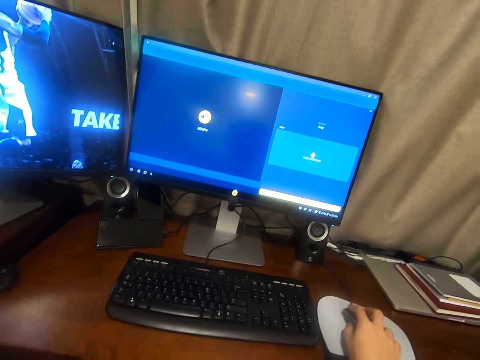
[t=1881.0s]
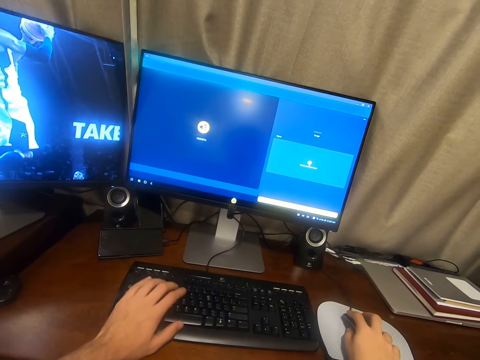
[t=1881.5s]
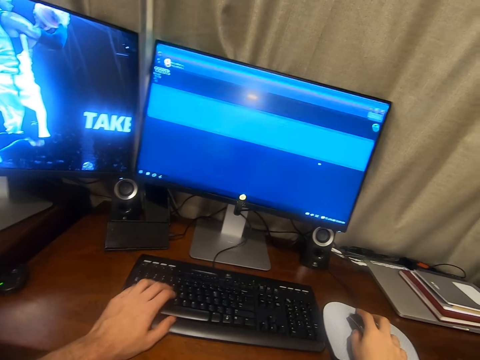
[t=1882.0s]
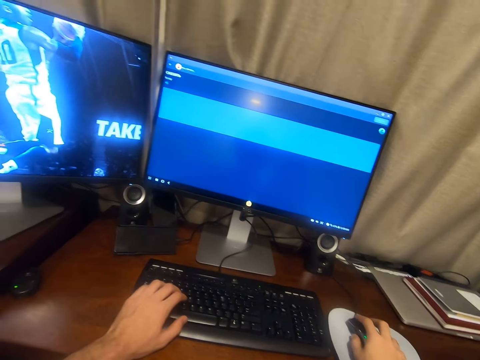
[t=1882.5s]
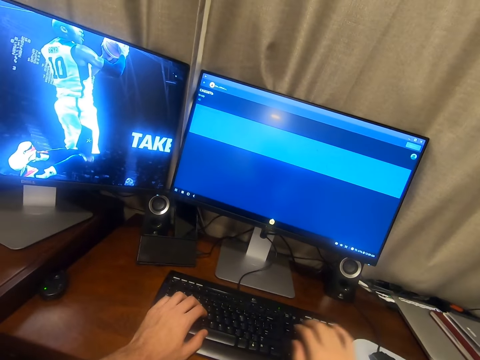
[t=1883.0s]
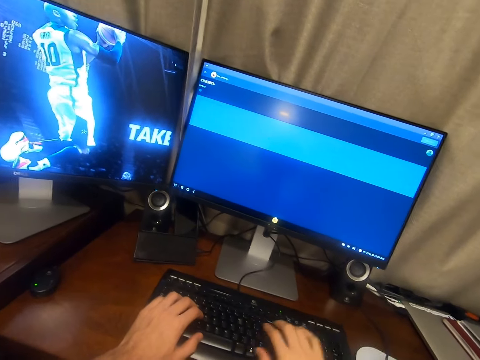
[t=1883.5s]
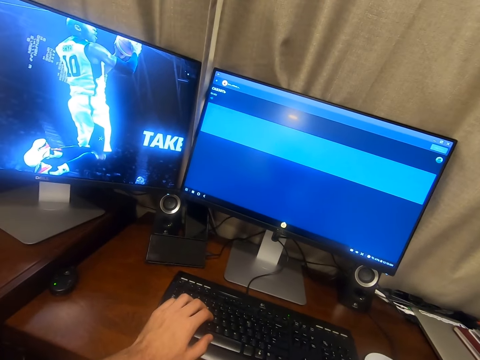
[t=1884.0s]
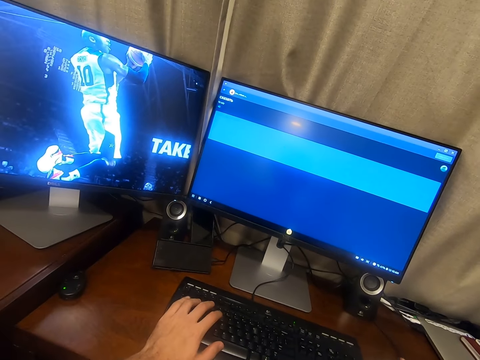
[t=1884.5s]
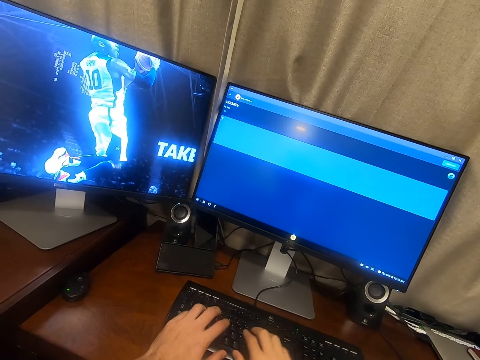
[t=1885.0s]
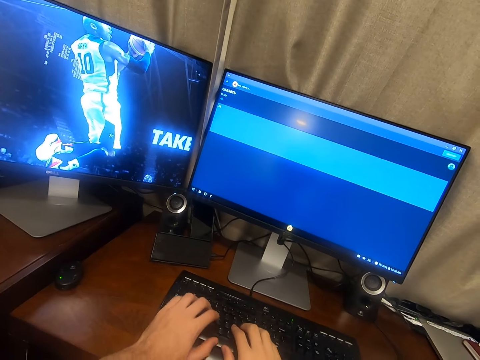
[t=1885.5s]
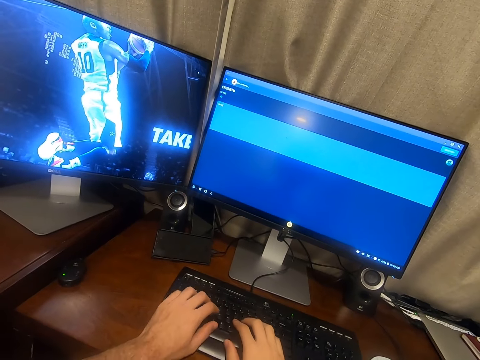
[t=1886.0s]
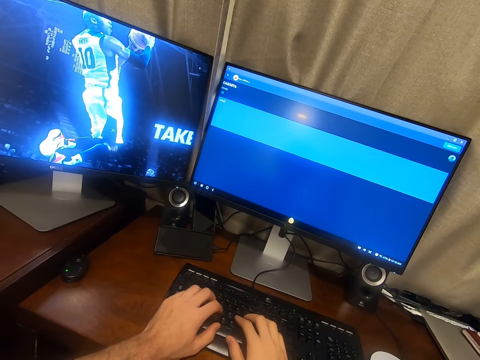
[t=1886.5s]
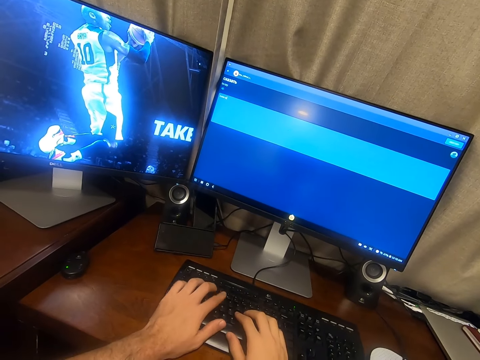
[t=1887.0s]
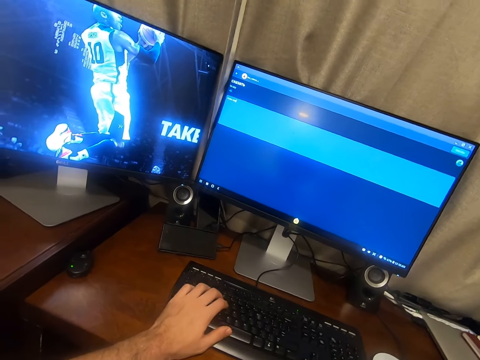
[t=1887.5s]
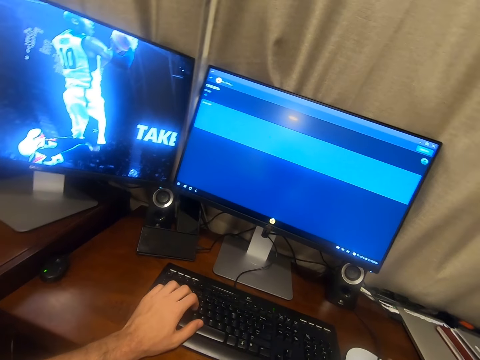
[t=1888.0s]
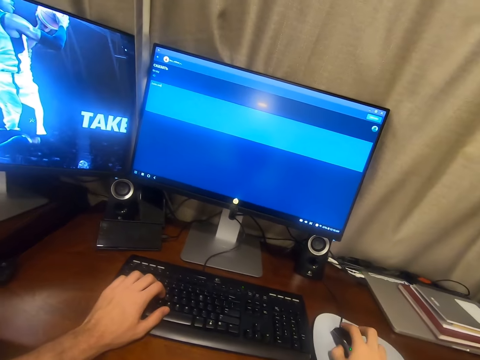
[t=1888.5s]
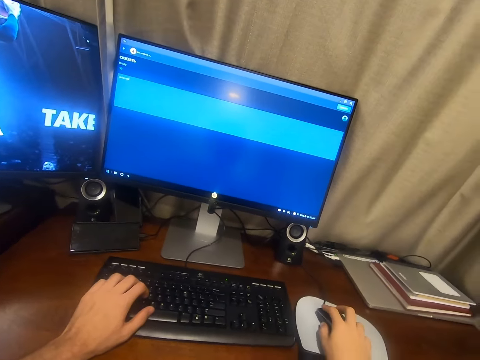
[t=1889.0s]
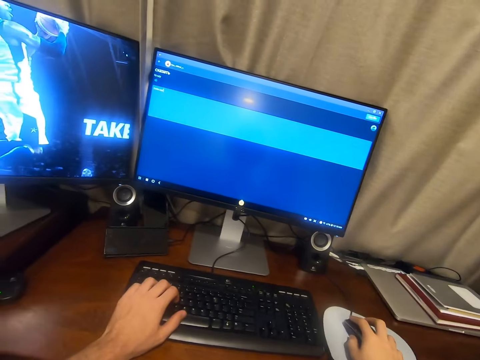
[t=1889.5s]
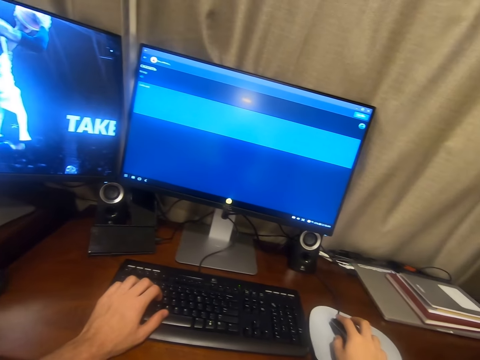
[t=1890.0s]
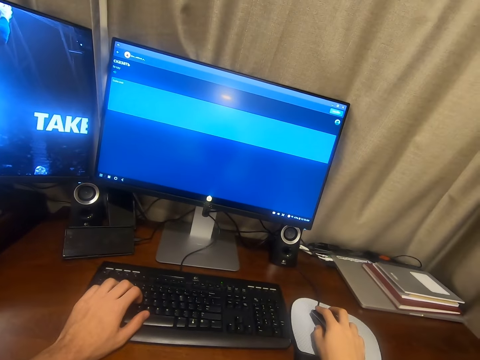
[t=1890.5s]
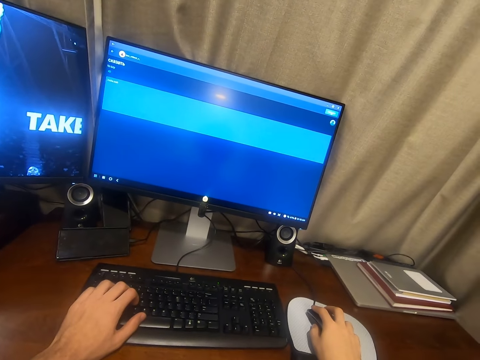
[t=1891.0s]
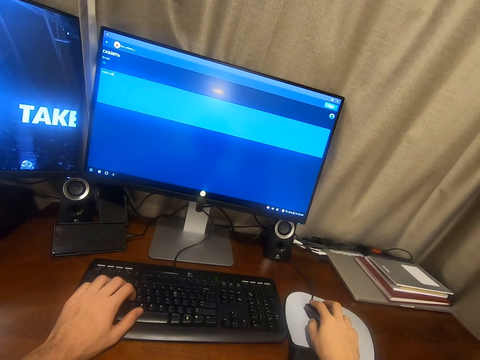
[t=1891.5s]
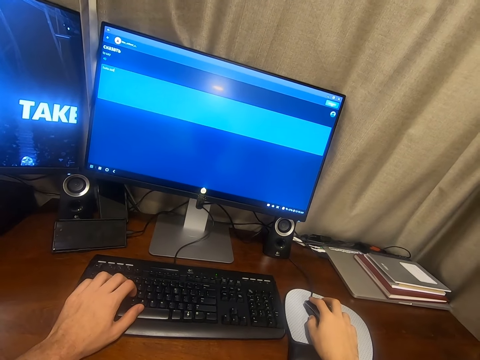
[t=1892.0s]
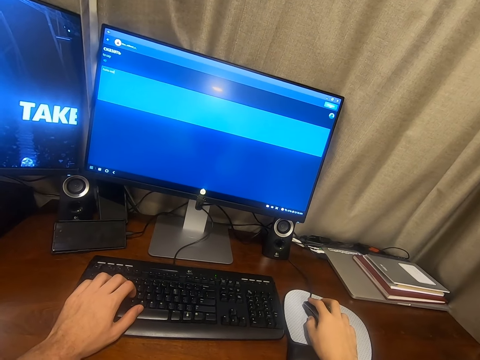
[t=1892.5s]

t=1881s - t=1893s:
The camera wearer places his left hand over the keyboard. He lets go of the mouse. He touches the mouse on the table. He types on the keyboard with both hands. He touches the mouse on the table. He operates the computer with the mouse and speaks.

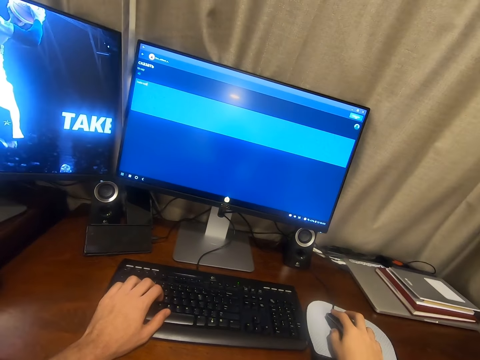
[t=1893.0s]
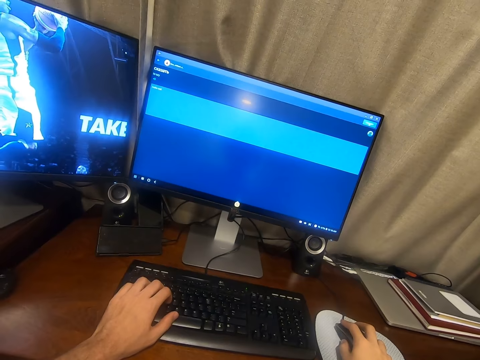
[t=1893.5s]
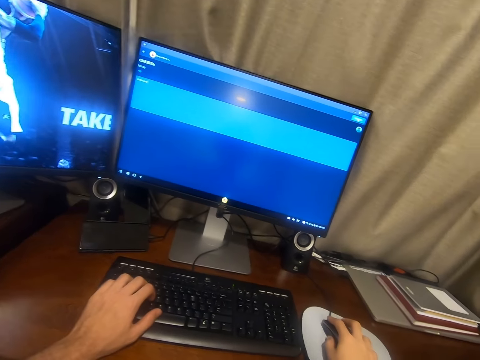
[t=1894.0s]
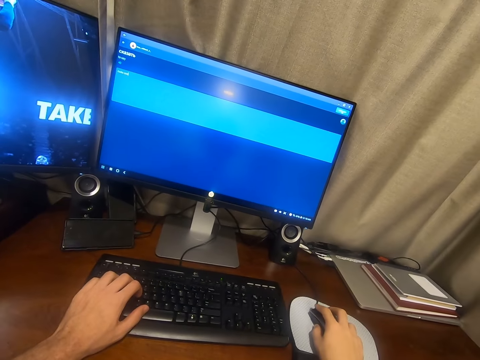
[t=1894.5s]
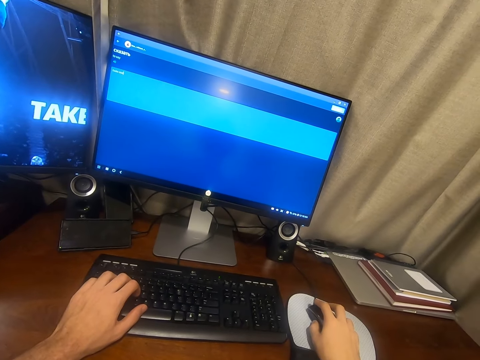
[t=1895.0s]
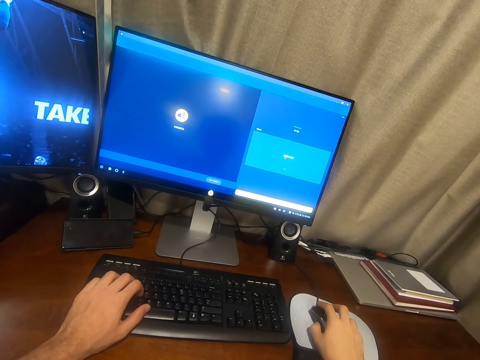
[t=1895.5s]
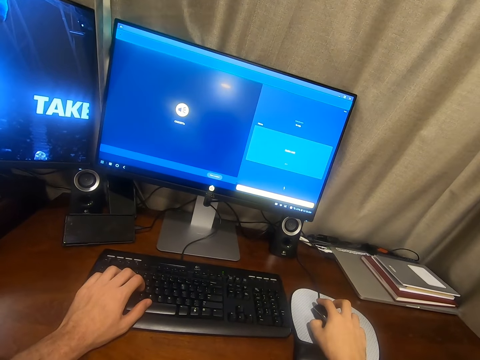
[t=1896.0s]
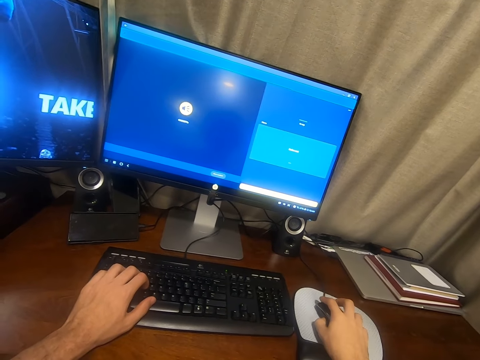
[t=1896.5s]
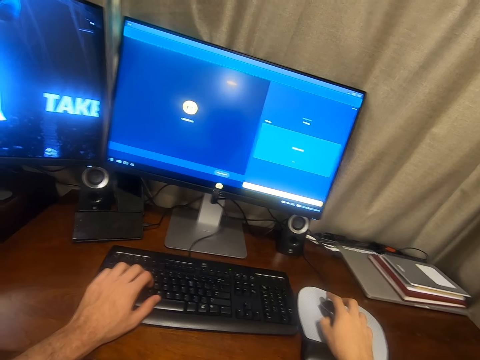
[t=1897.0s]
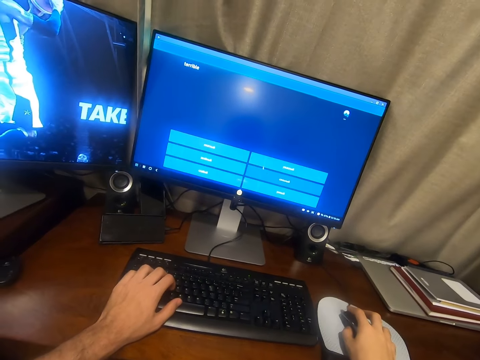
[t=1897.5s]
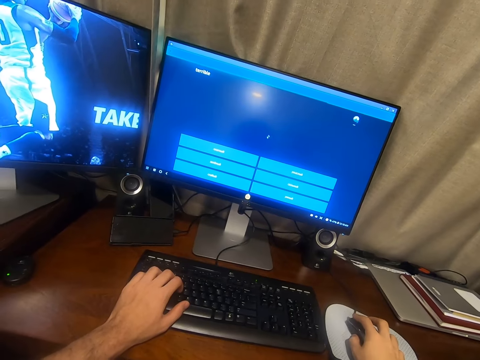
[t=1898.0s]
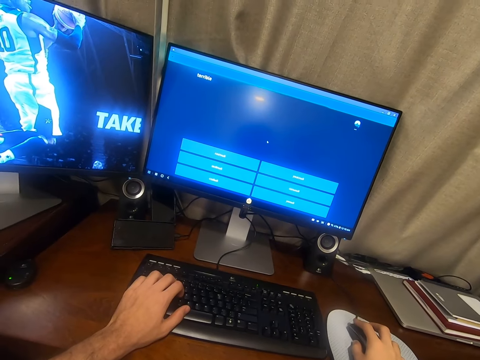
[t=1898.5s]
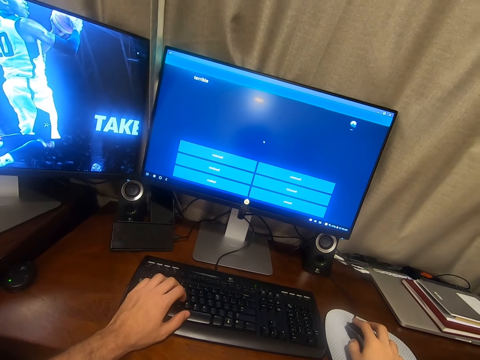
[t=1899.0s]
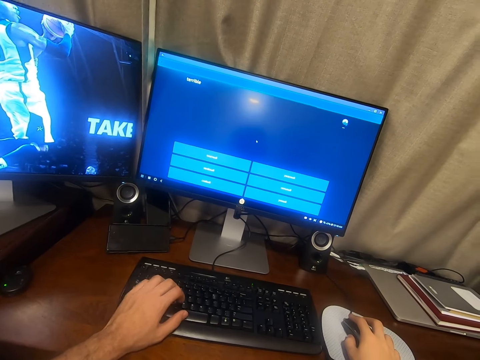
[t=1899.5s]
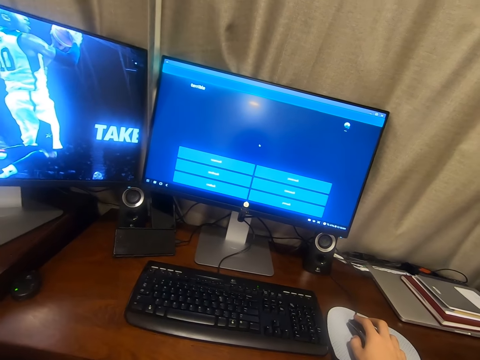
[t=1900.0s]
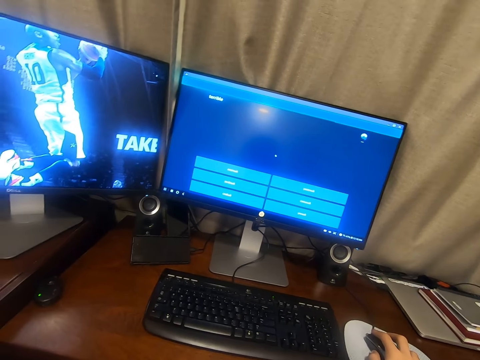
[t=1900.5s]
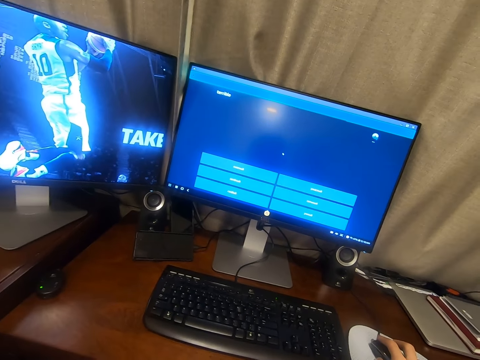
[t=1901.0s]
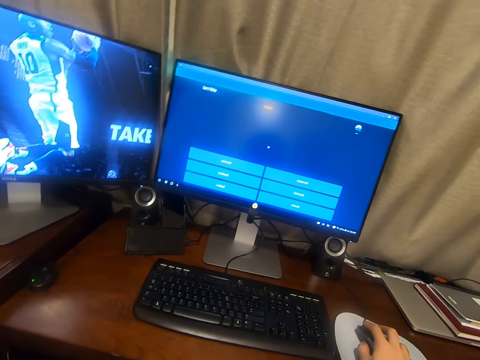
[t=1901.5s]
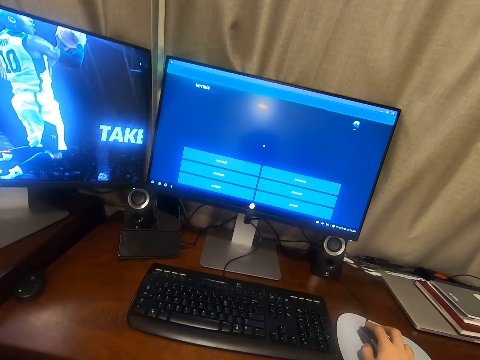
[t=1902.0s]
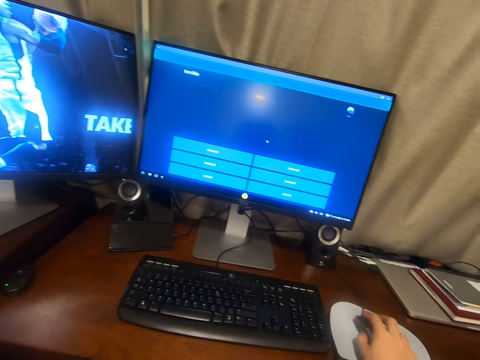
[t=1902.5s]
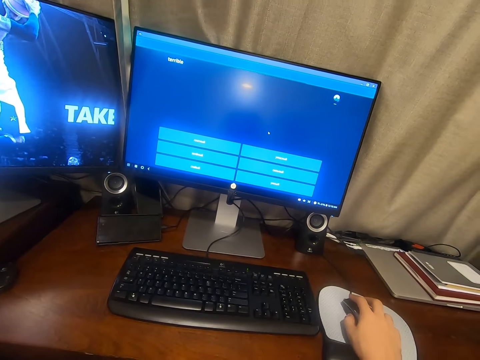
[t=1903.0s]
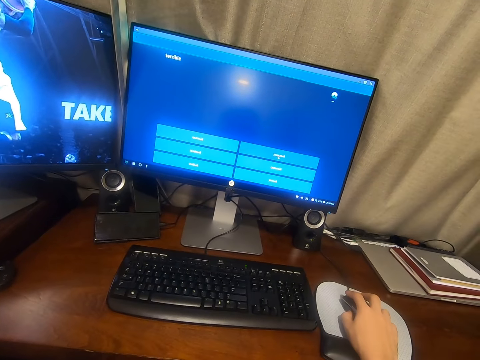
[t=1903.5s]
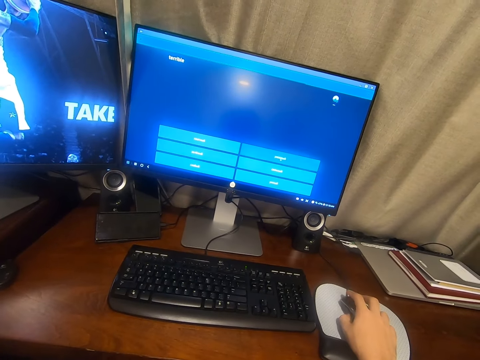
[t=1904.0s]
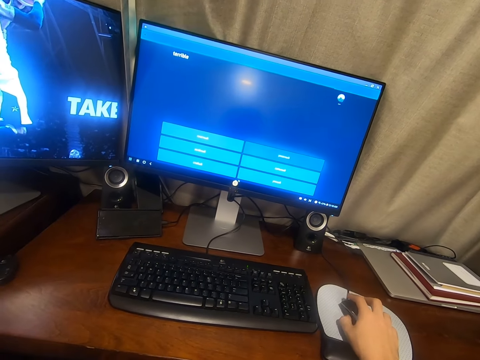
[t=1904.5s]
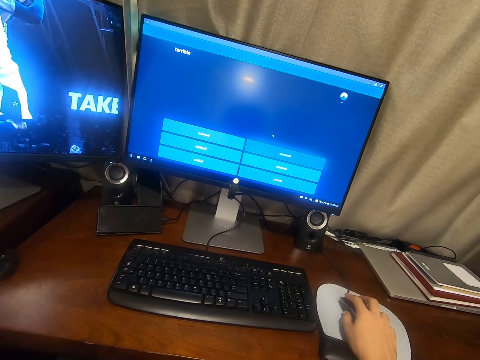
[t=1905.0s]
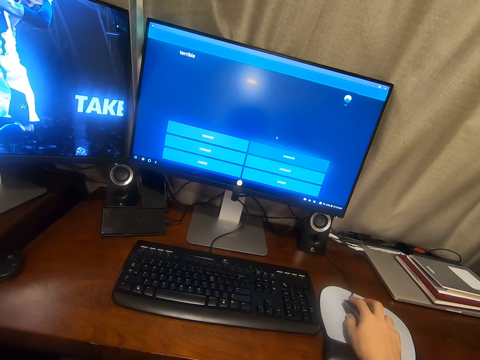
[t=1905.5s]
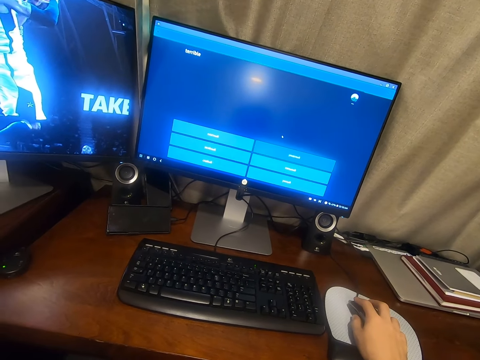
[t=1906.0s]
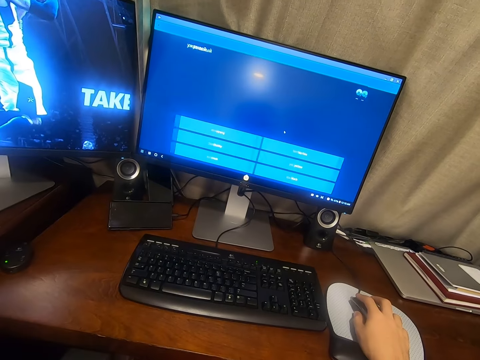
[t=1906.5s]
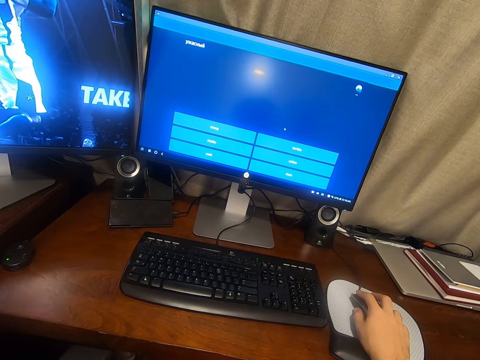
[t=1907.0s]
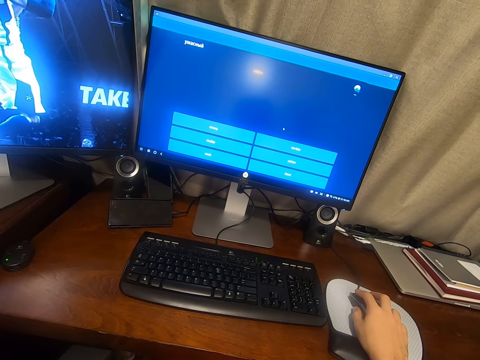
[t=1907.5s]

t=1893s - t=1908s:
The camera wearer presses the mouse button. He removes his hands from the keyboard. He operates the computer with the mouse, looks at the monitor and speaks.
